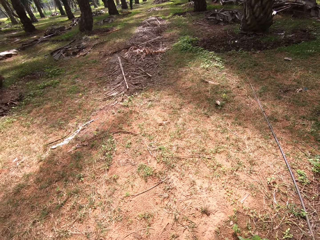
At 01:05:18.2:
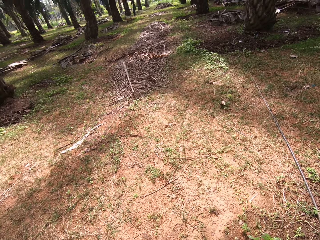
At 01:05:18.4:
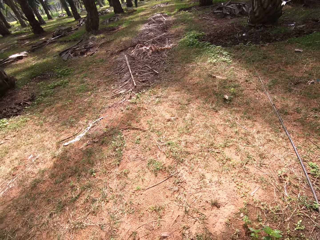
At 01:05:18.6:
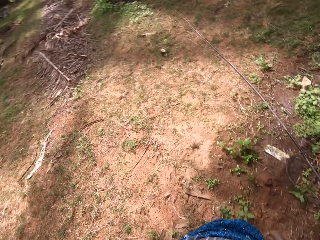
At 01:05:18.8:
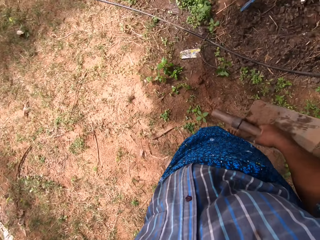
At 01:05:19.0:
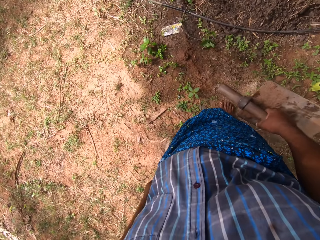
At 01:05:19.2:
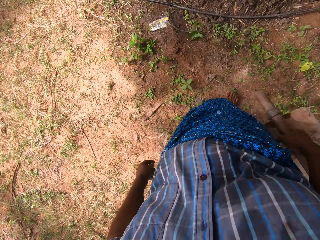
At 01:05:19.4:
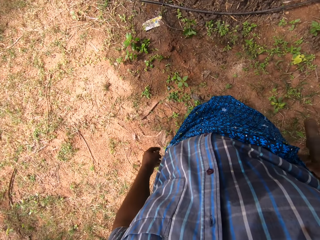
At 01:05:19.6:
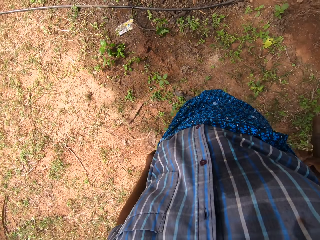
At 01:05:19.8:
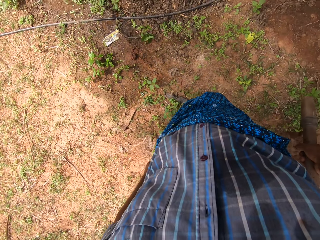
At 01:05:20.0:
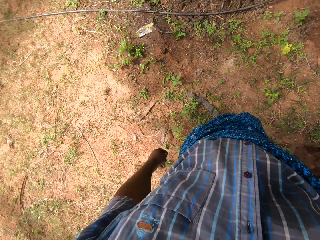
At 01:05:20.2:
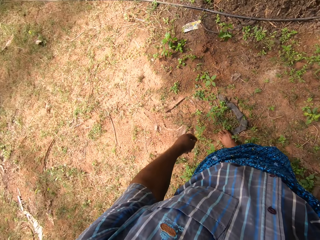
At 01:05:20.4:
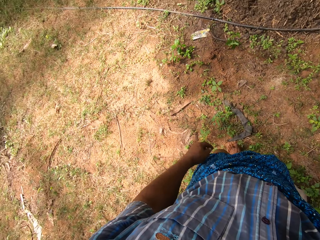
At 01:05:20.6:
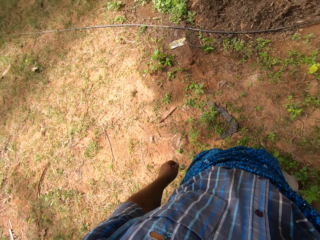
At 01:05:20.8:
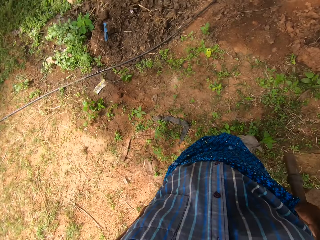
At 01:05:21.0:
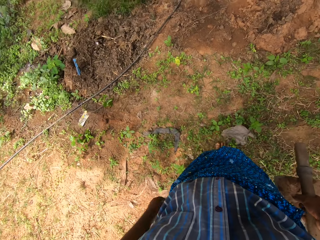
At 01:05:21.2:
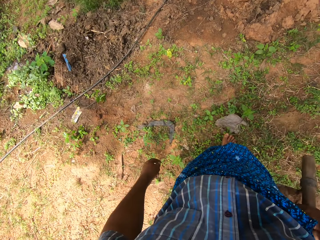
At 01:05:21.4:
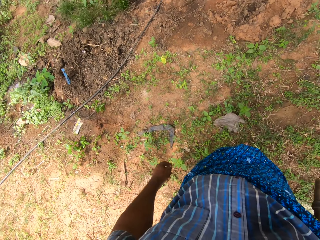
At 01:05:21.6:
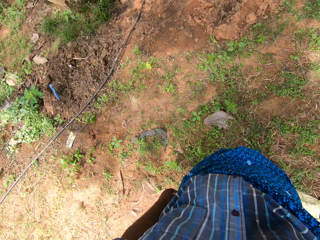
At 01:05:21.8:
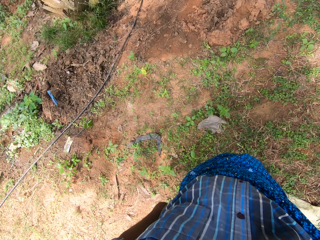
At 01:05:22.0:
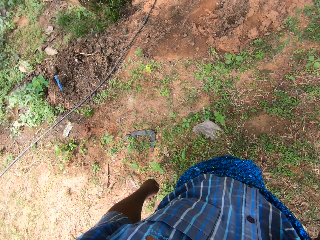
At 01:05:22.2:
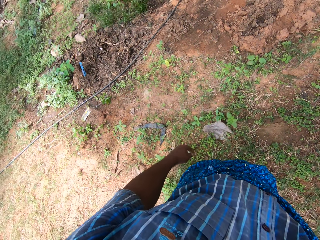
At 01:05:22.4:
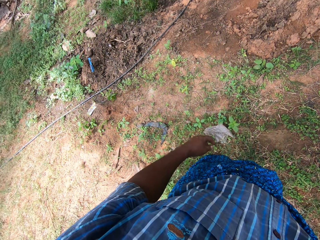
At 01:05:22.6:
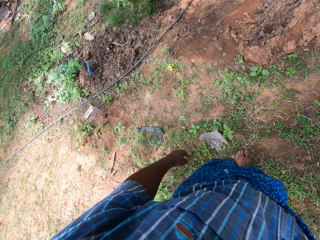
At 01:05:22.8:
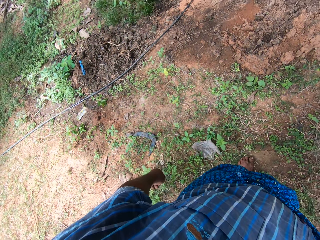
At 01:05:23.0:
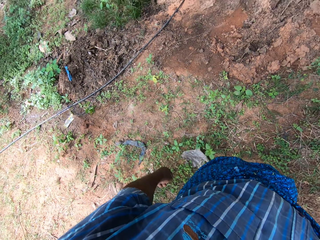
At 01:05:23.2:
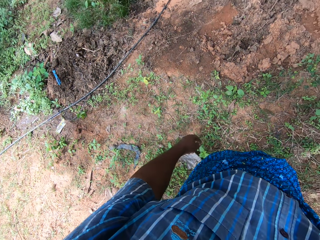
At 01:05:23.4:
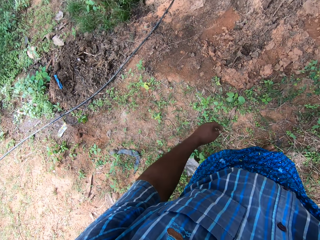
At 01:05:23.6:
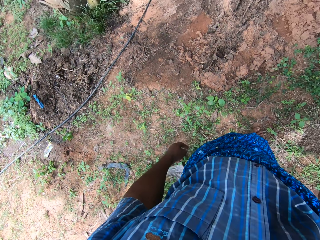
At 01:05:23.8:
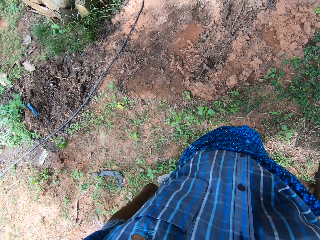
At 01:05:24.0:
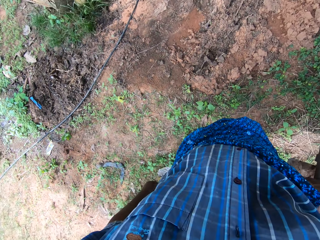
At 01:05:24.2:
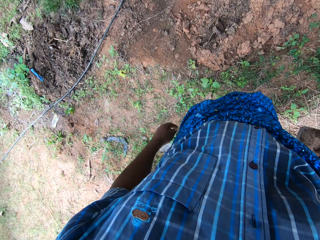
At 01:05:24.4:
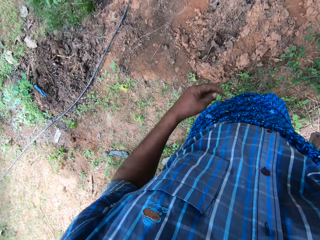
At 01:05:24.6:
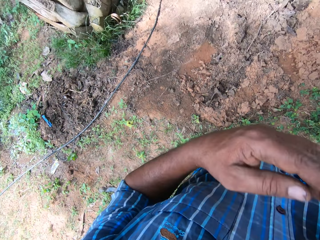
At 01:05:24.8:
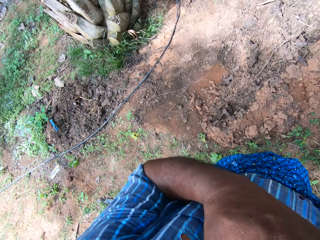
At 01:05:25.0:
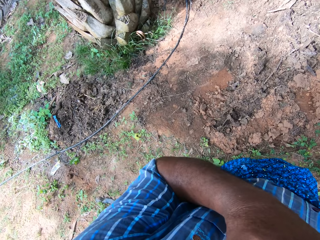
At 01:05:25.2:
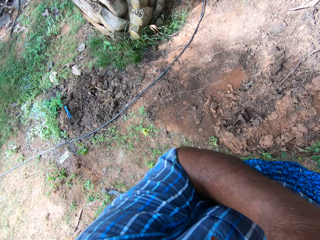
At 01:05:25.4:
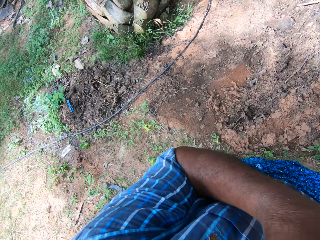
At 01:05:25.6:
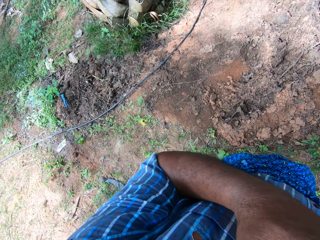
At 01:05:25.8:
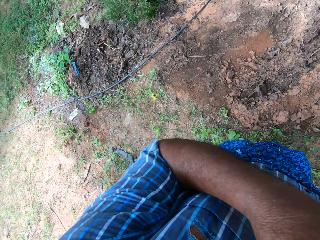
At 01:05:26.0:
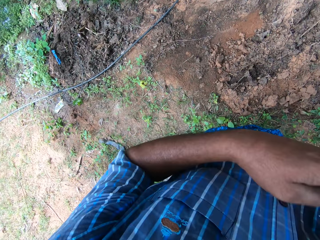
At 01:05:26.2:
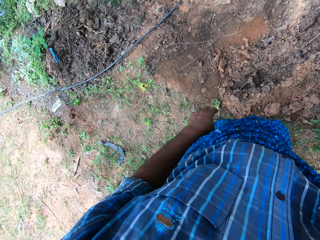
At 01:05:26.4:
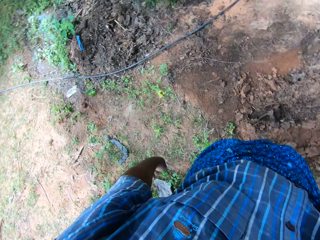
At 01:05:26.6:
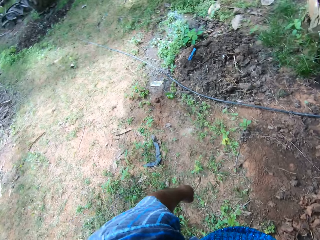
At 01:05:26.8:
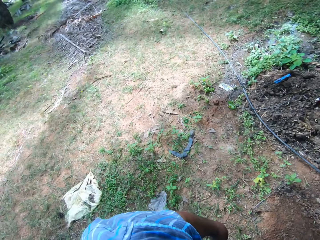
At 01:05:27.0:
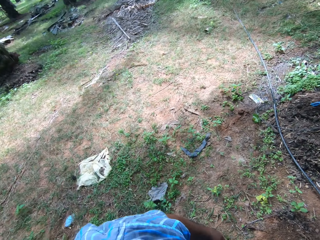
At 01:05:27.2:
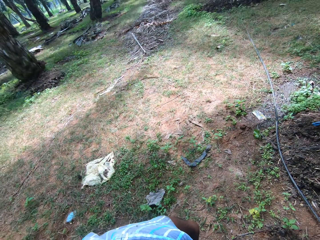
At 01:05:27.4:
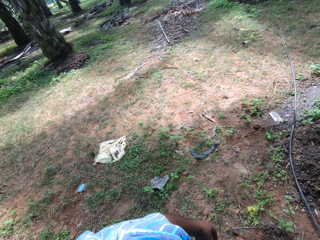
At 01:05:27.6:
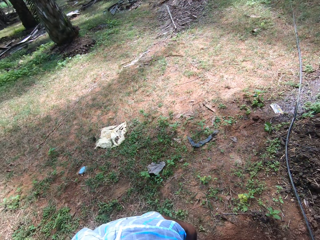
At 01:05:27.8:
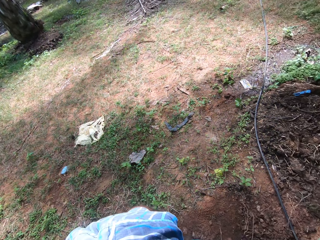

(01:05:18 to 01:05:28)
The camera wearer walks around the compound. He touches his face with his left hand.

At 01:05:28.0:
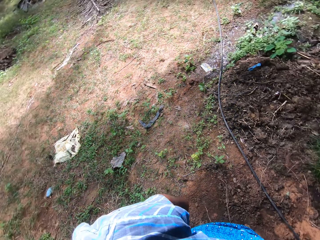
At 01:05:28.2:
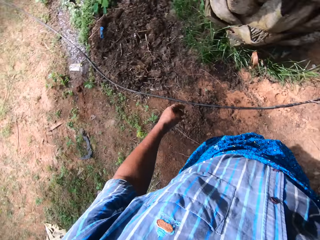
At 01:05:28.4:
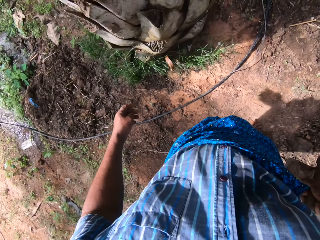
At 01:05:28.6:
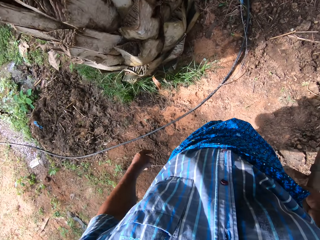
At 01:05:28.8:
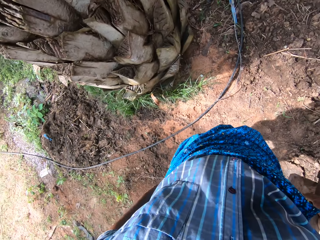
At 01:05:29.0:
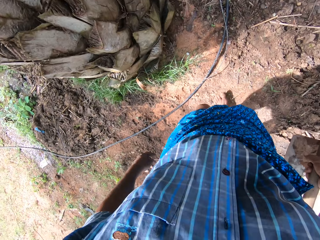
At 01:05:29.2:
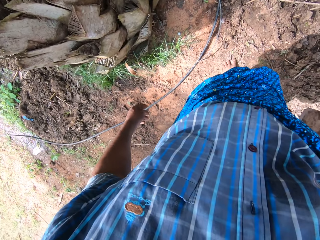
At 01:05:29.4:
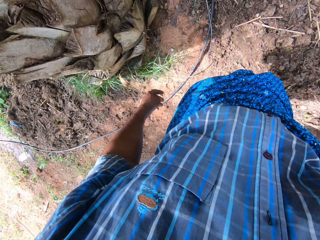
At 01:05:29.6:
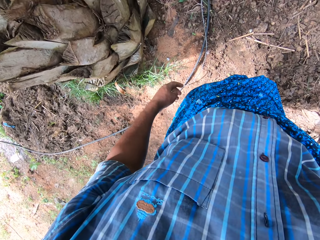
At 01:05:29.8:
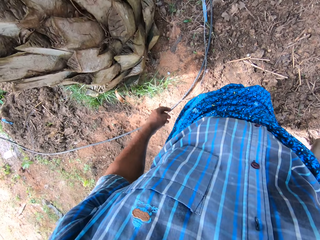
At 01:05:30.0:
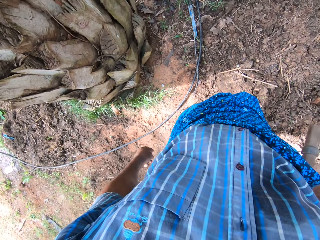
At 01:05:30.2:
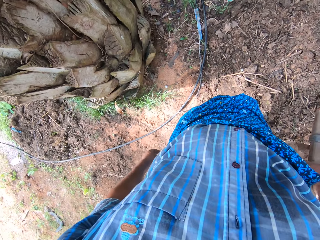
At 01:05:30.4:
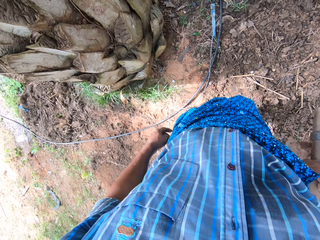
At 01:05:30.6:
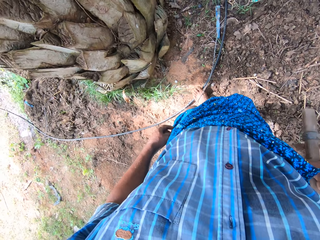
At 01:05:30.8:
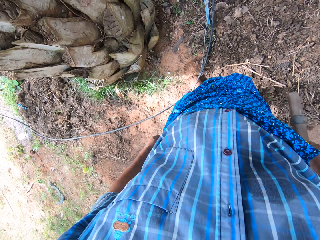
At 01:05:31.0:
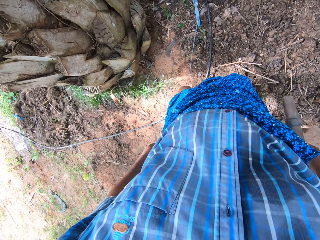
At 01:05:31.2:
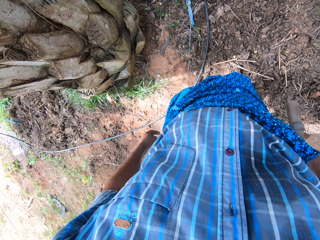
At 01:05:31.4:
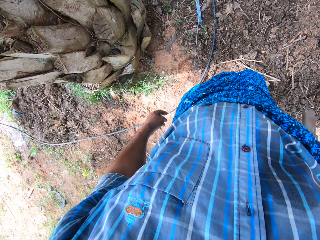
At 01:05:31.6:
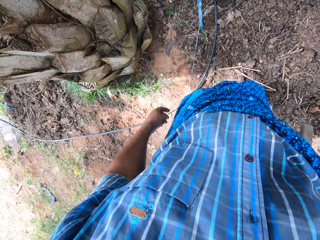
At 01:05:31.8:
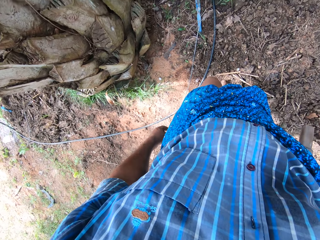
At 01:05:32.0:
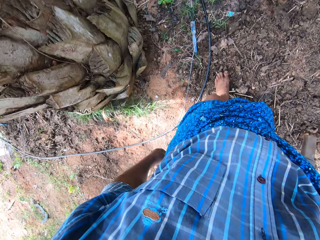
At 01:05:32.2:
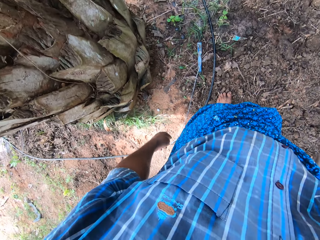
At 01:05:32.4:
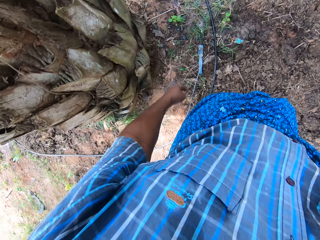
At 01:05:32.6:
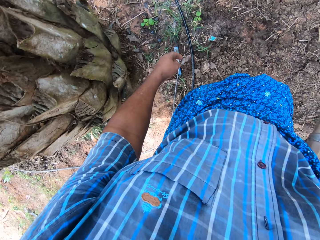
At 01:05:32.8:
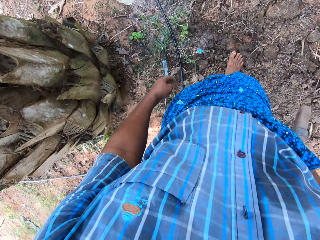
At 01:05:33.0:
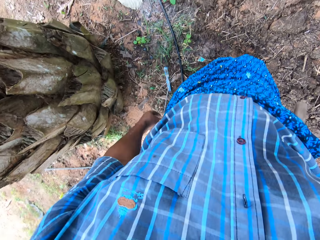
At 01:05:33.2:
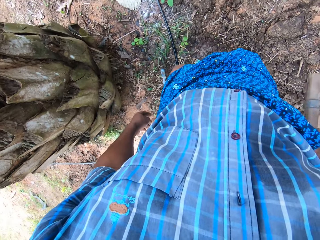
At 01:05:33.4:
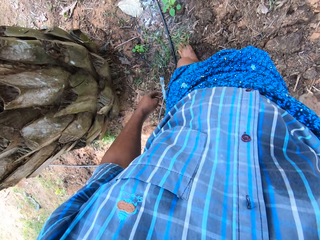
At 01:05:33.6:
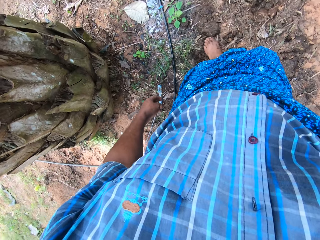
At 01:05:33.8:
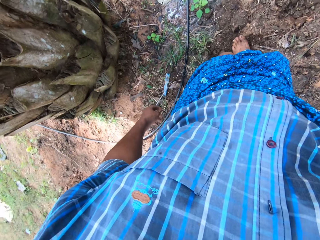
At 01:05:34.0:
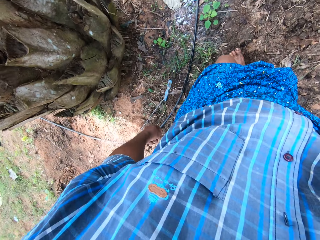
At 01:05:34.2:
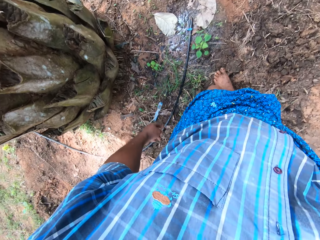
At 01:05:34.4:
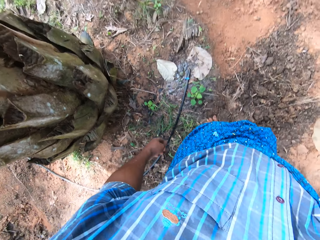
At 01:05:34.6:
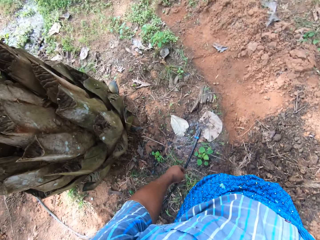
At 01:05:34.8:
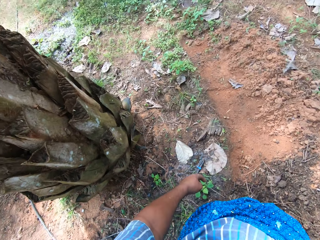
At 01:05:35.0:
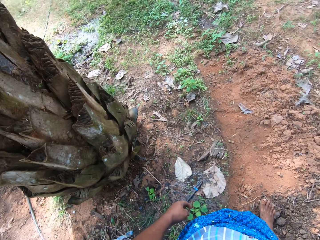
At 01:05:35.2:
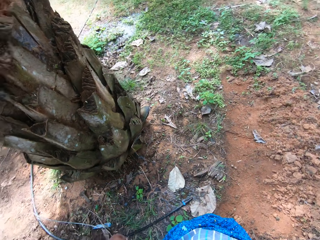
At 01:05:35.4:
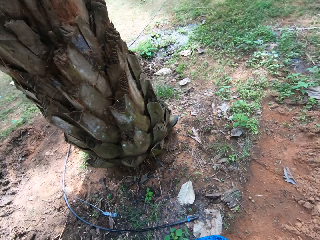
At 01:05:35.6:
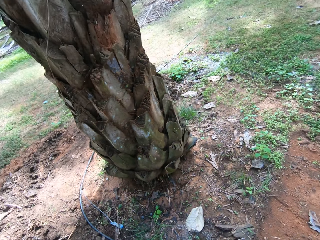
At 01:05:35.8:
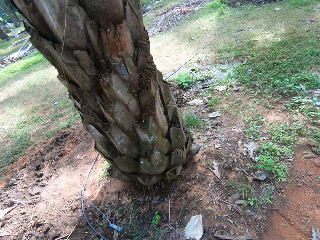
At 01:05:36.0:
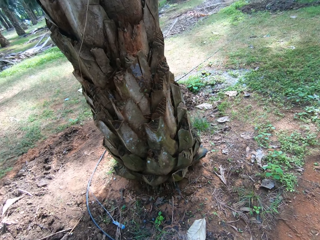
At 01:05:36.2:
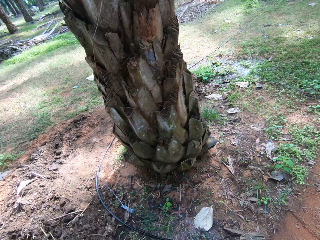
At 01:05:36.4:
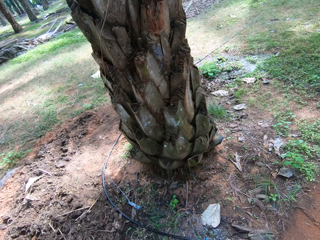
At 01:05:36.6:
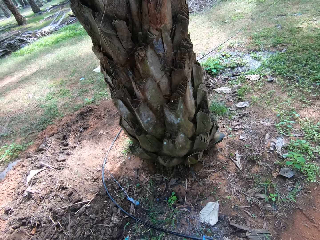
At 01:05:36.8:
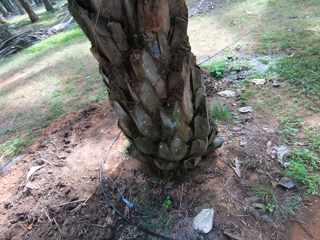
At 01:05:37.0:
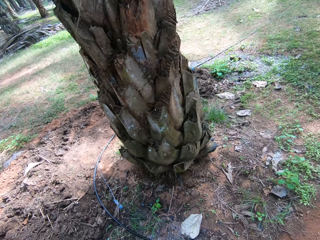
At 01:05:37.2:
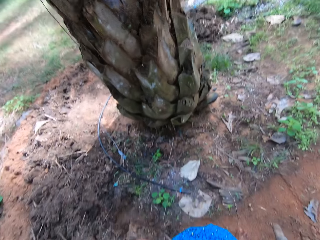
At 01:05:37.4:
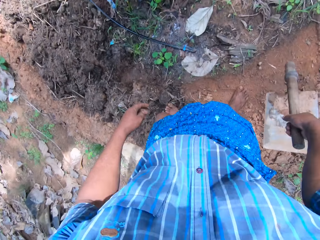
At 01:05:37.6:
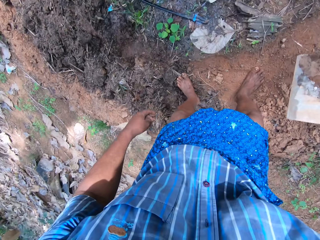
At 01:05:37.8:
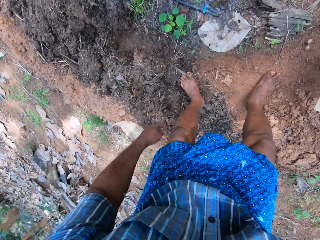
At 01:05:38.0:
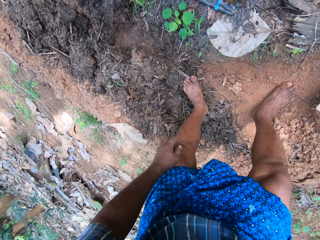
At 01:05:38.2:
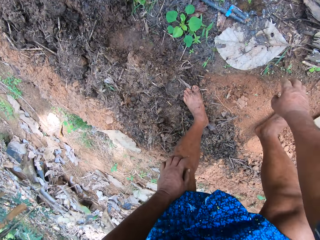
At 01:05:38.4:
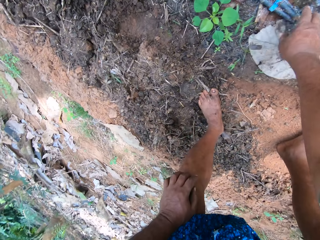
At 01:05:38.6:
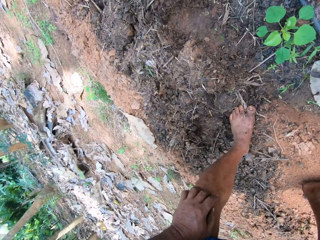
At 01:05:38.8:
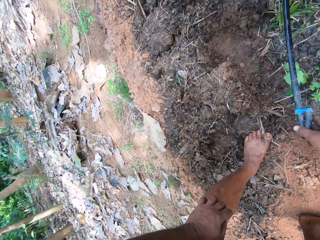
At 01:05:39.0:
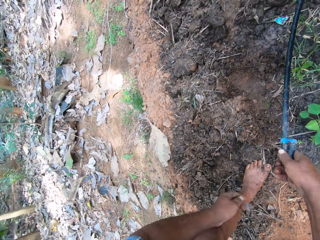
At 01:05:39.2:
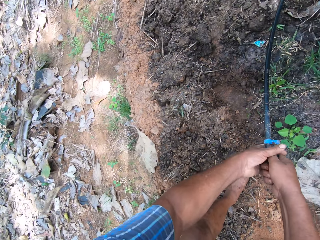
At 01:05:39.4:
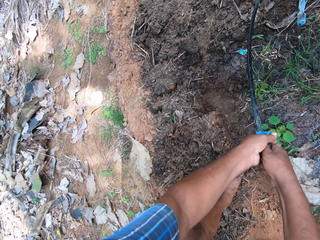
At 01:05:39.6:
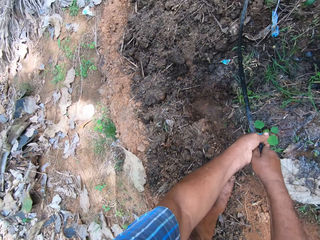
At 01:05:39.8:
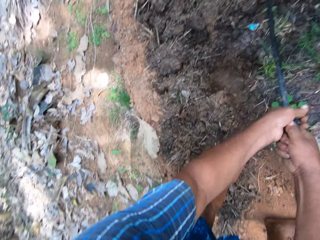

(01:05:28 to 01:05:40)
The camera wearer pulls the hose pipe with his leg. He moves the pipe with his left leg. He walks around the compound. He drops the hoe on the ground. He picks up the water pipe with his right hand.
